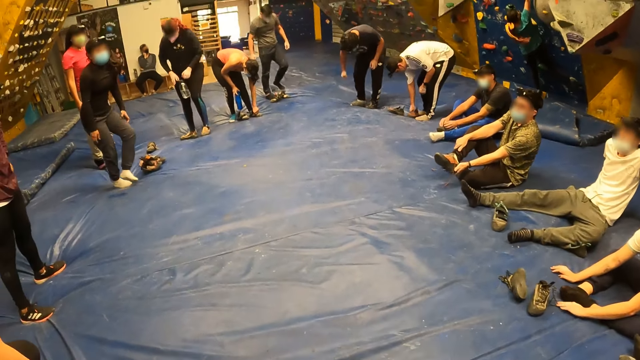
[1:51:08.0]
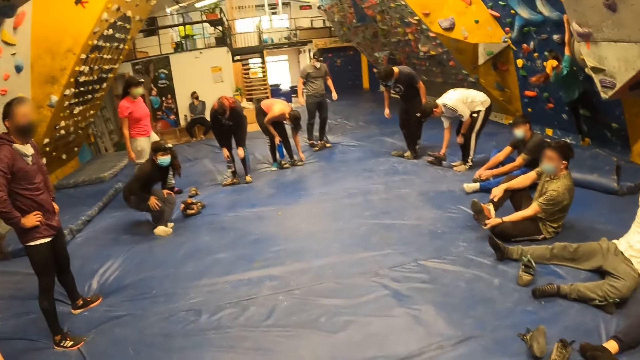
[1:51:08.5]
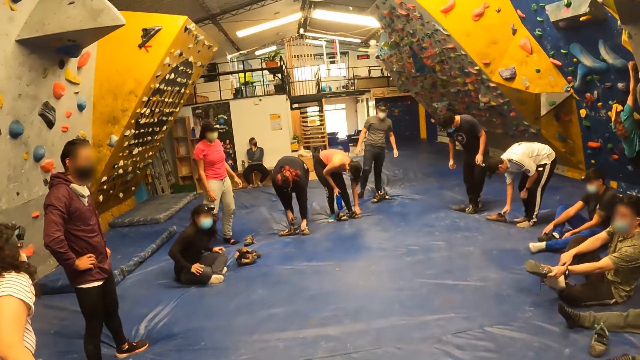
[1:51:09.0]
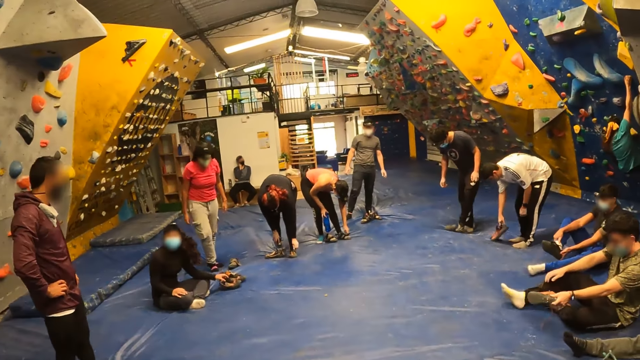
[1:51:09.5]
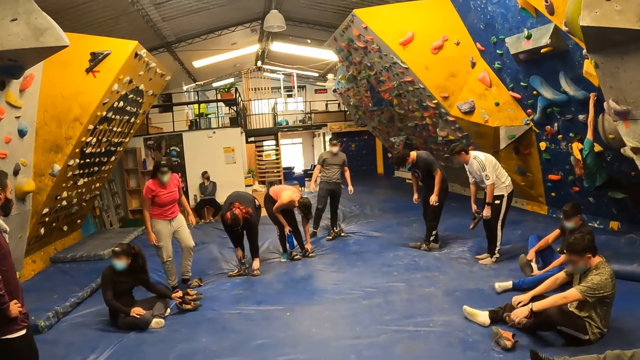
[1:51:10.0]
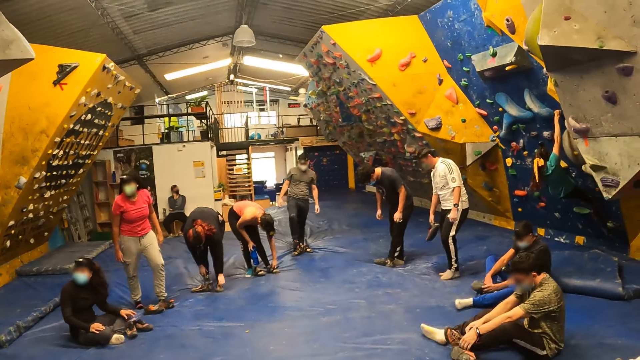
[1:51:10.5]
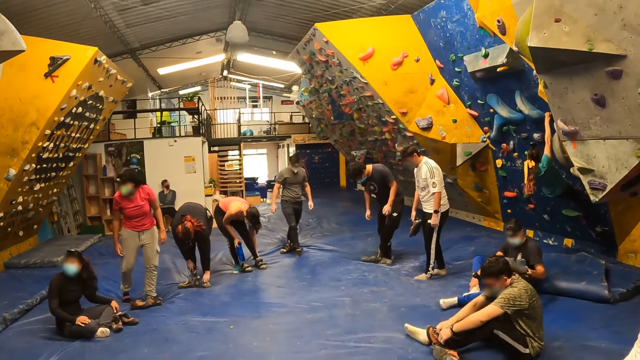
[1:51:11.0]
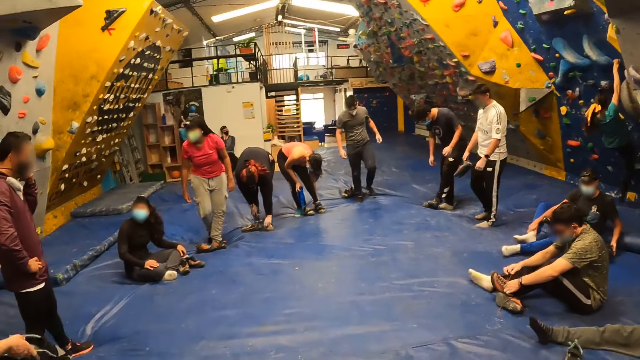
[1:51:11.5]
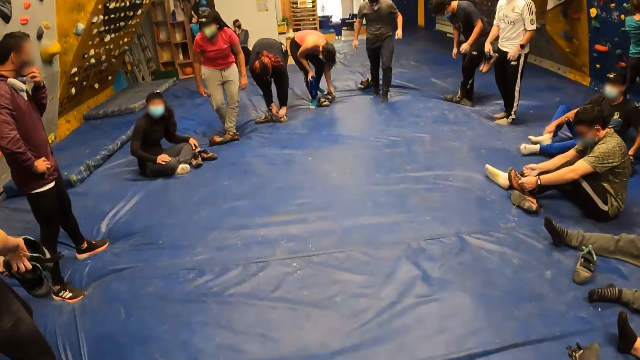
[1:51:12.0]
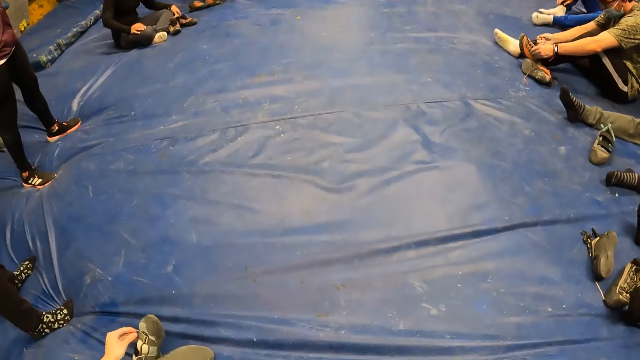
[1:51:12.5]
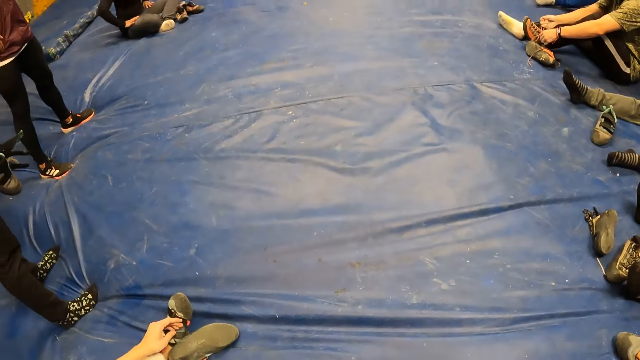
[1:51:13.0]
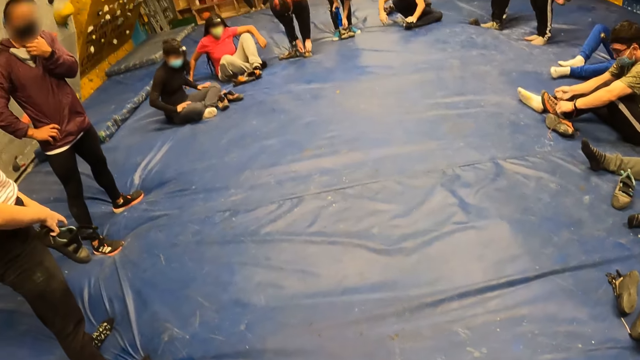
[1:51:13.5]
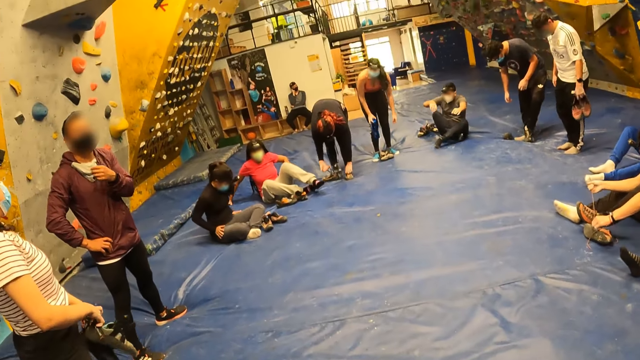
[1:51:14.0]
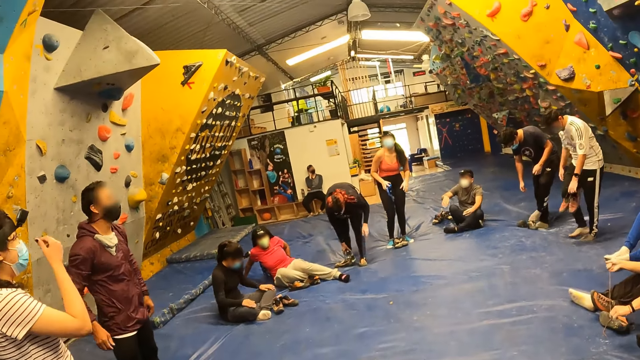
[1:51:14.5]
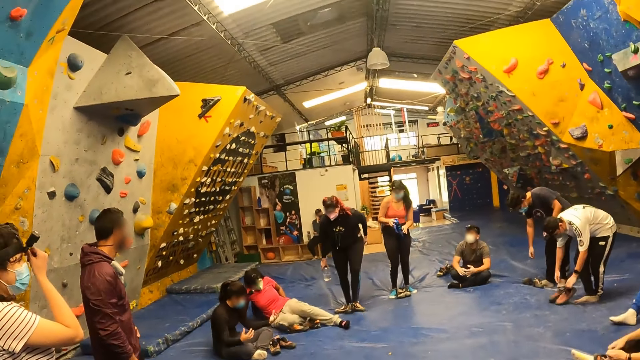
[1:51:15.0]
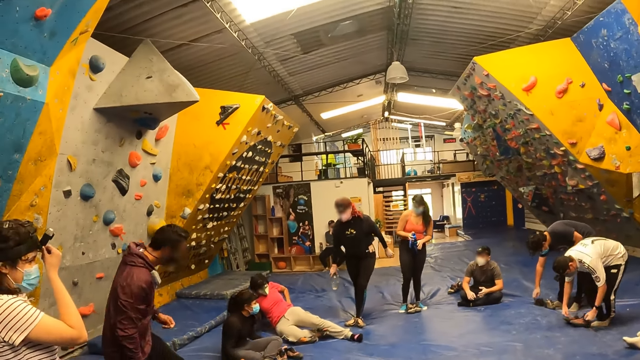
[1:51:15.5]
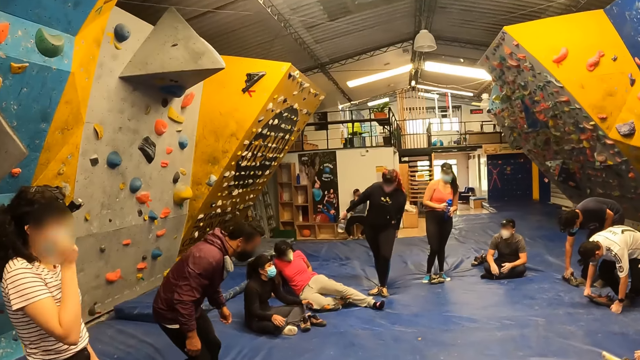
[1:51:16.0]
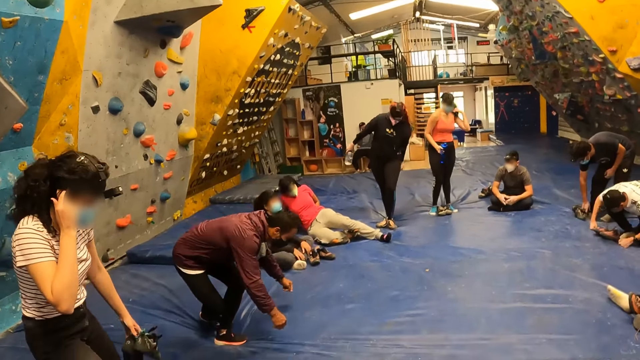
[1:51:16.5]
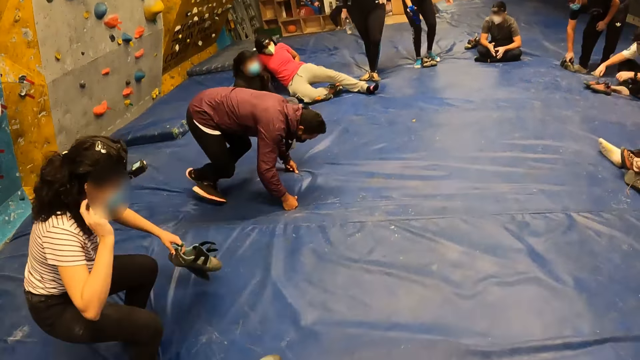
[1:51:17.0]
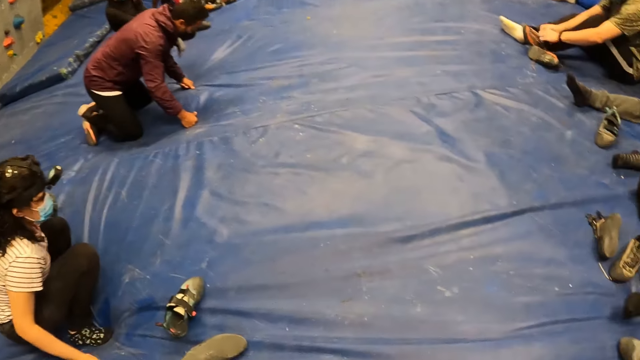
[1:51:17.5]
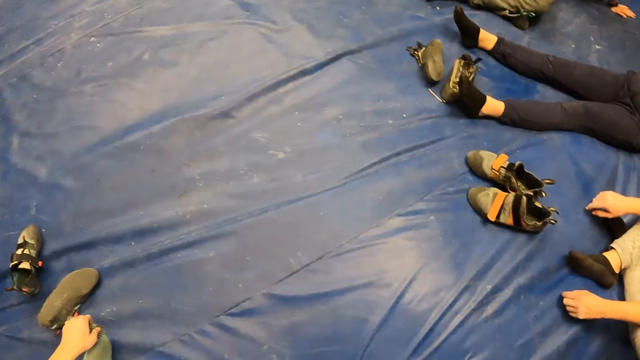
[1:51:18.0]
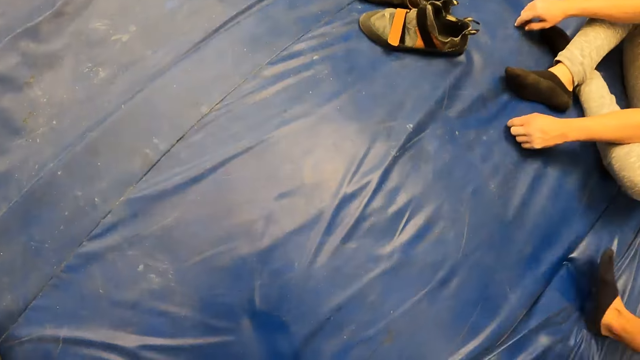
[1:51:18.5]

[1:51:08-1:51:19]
The camera wearer unties the left shoe. The instructor sits on the bounding mat.

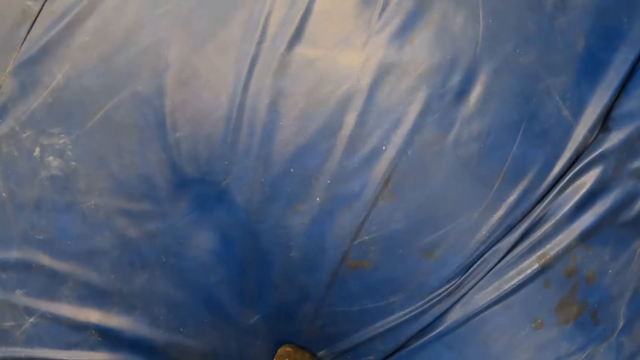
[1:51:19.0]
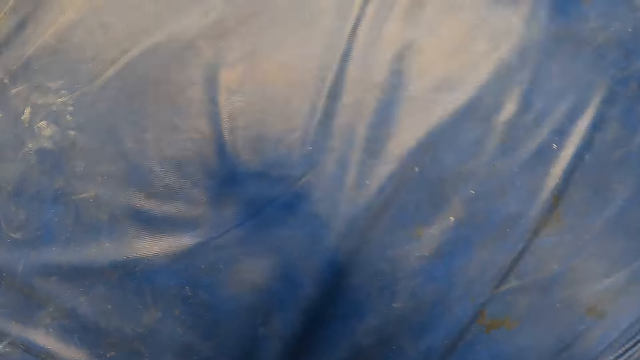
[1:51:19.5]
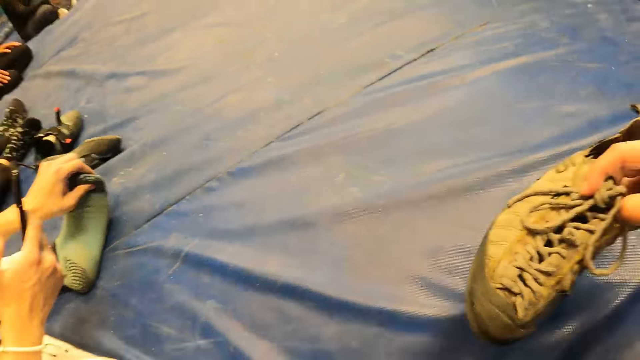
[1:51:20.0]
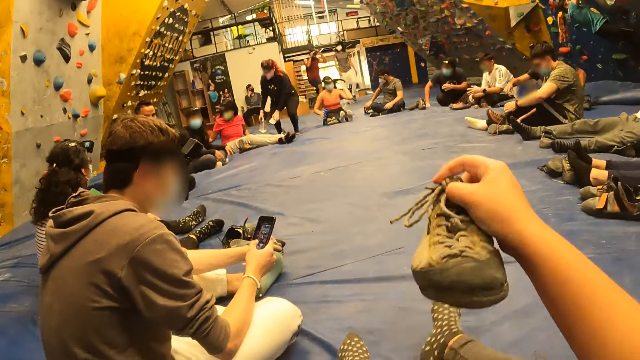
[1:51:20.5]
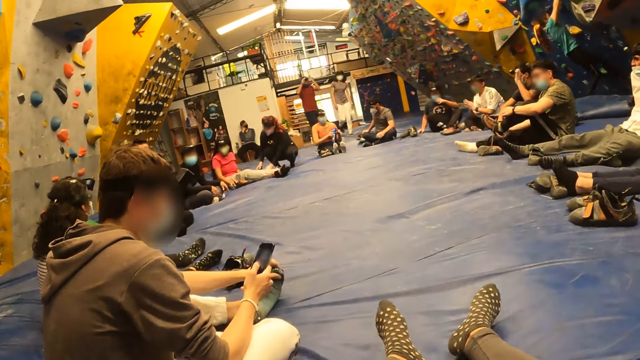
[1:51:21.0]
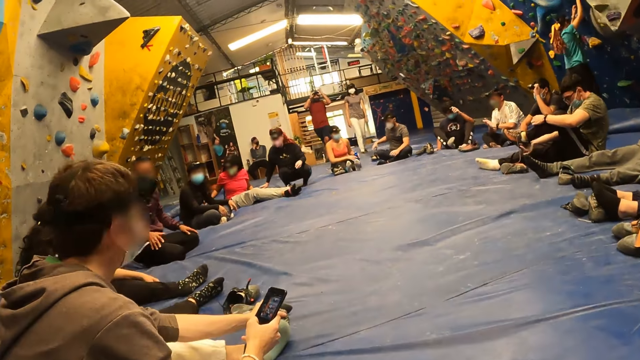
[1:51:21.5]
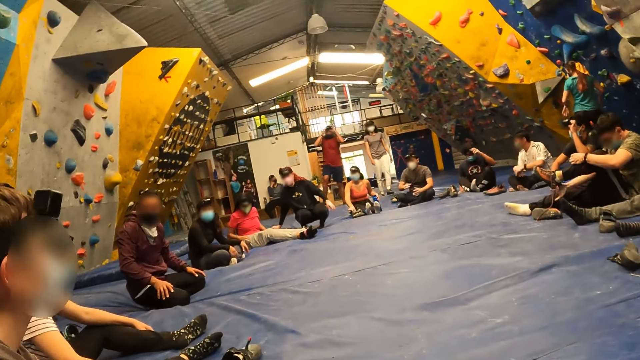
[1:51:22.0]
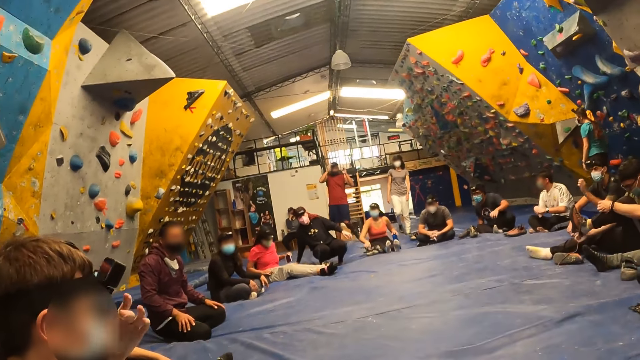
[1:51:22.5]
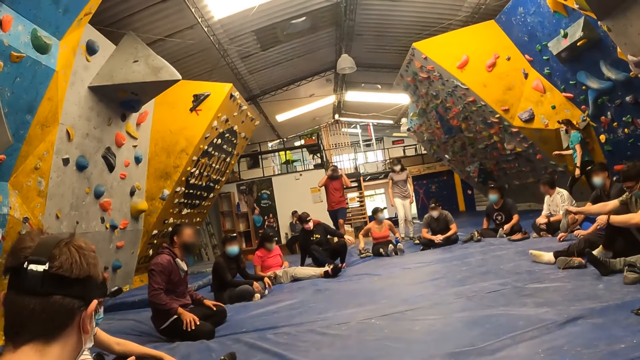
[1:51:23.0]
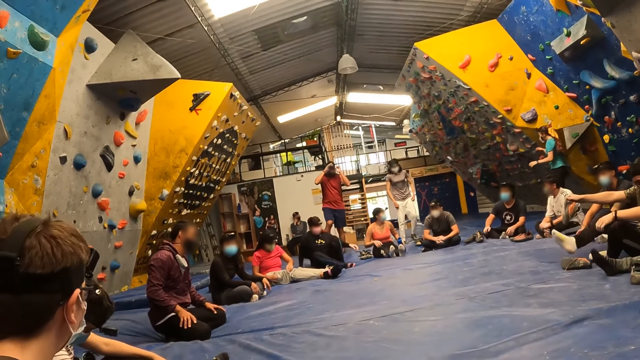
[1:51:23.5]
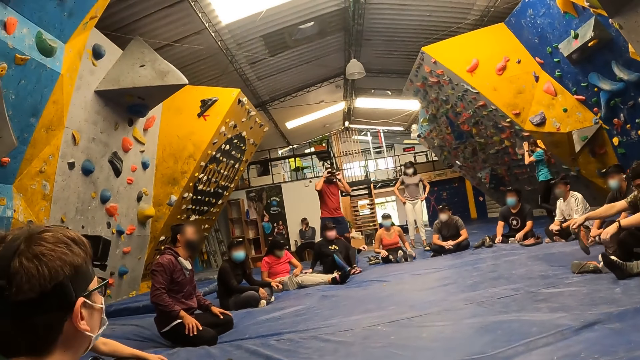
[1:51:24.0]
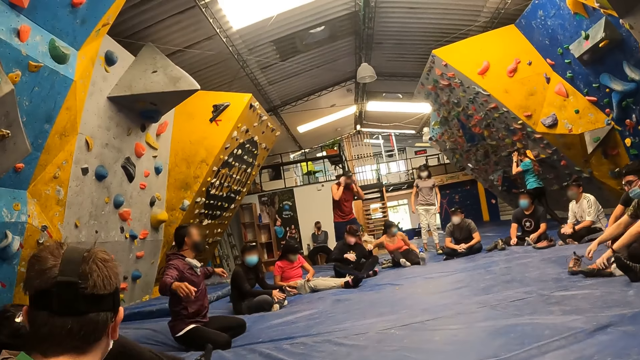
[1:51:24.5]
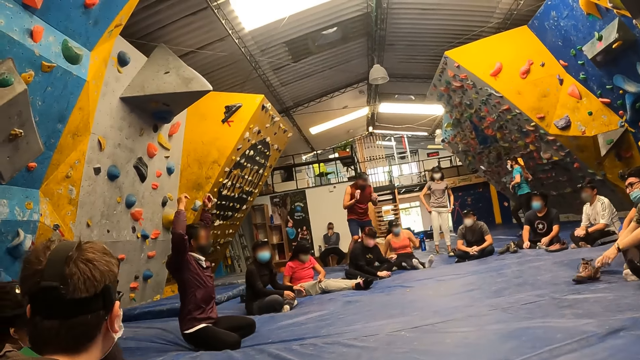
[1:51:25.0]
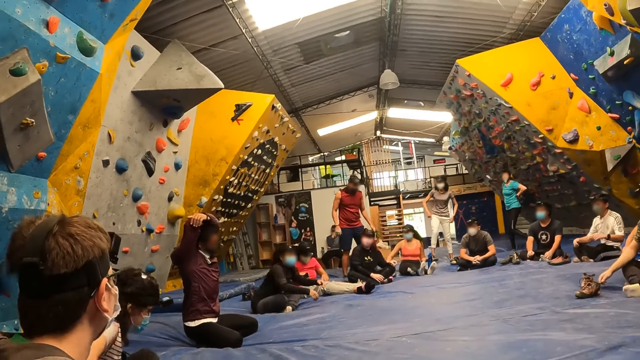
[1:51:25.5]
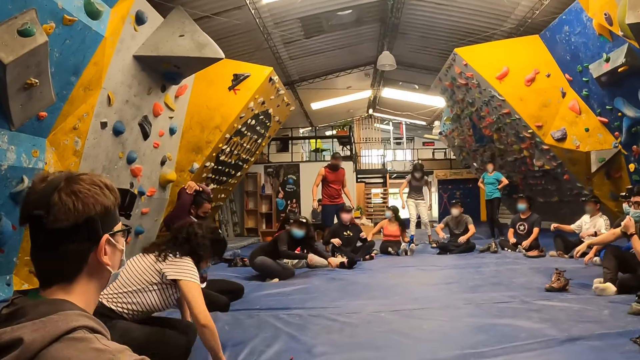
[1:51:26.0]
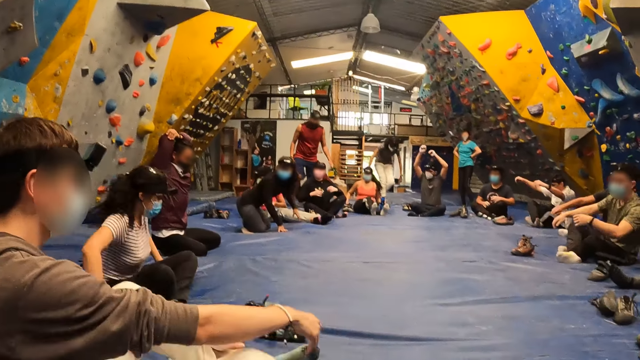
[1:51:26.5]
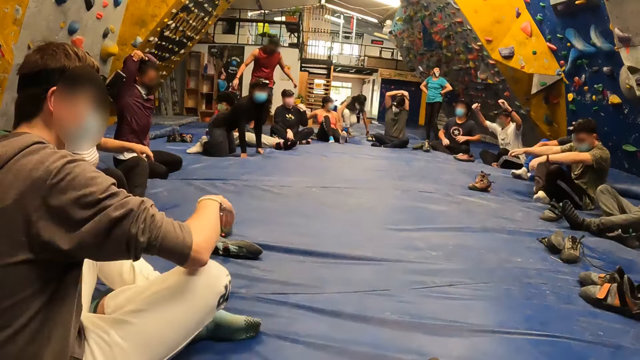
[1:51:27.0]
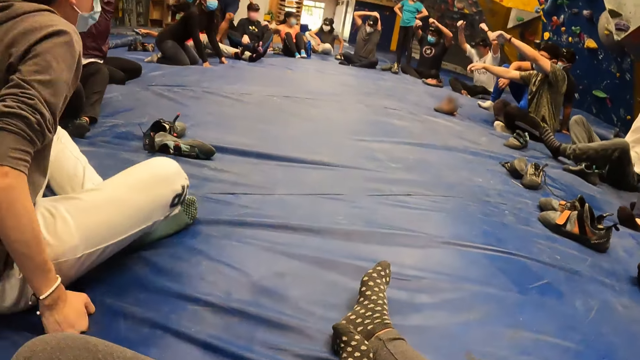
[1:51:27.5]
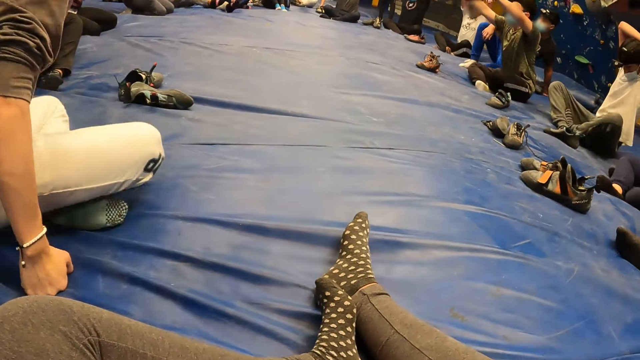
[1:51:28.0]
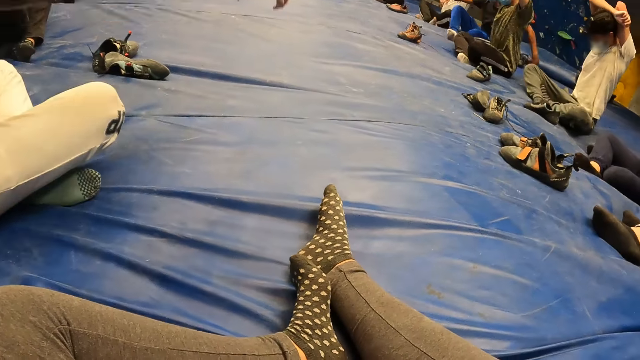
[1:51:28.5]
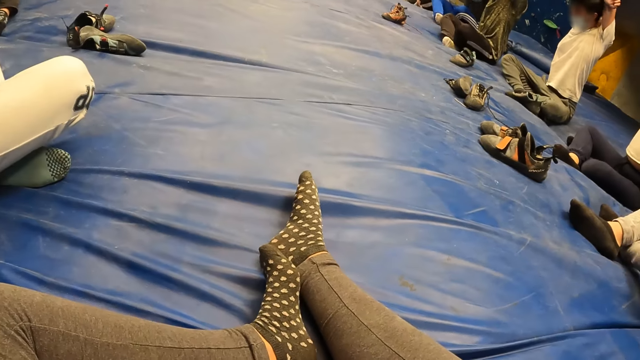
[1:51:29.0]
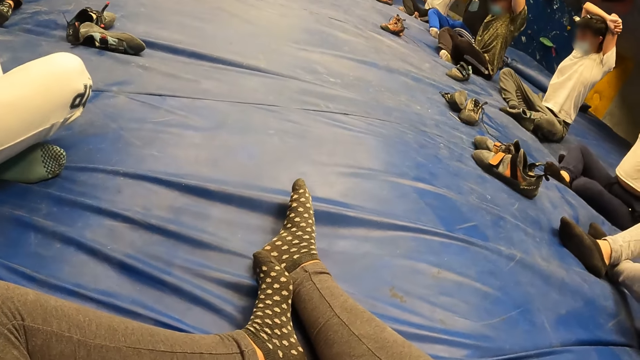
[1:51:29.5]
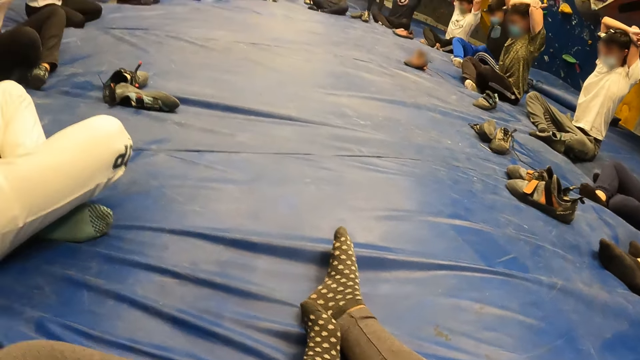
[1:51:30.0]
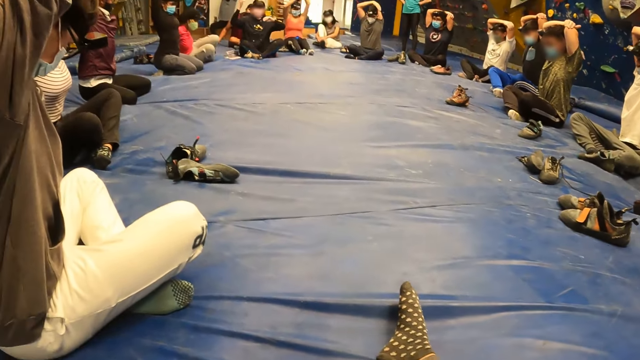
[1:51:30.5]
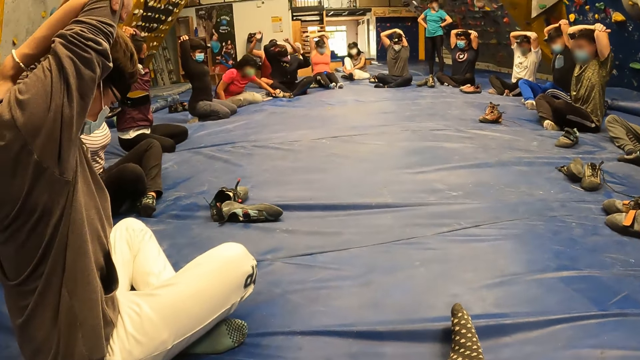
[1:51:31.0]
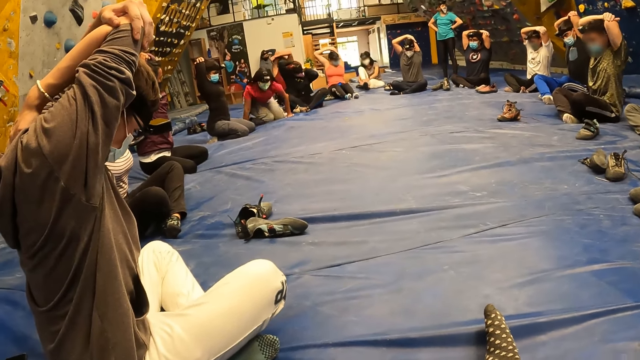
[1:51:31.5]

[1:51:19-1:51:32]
The camera wearer sits on the bounding mat. He holds a shoe with his right hand. He raises up the shoe, picks up the left shoe, and drops the shoes aside. The man adjusts his camera with his left hand. The instructor stretches his right hand over his head with his left hand. The man stretches his right hand over his head with his left hand.
